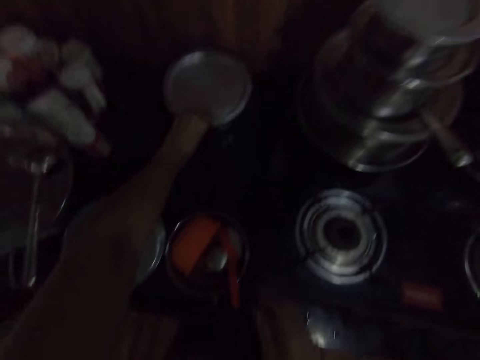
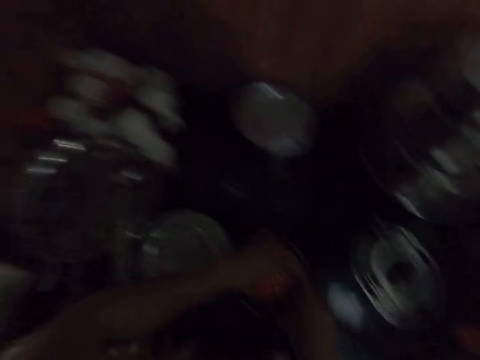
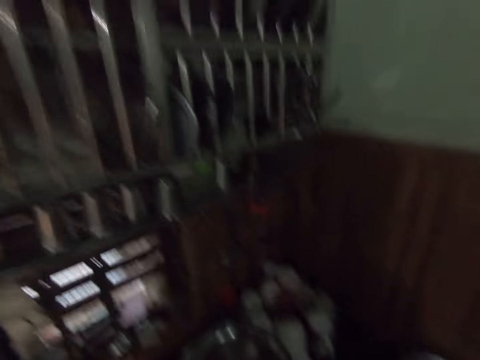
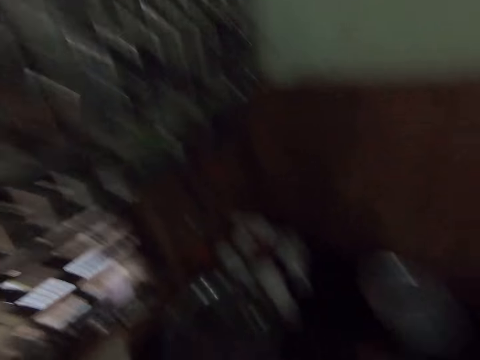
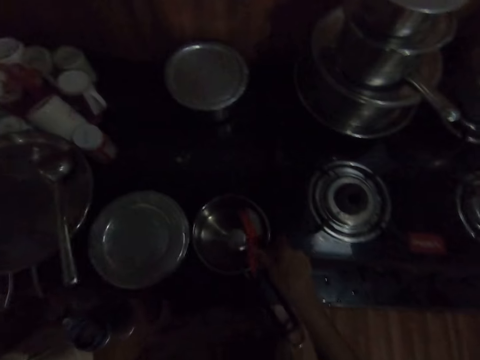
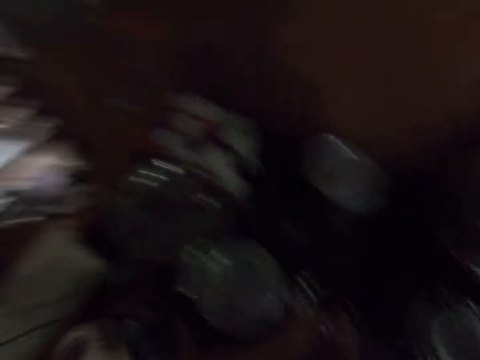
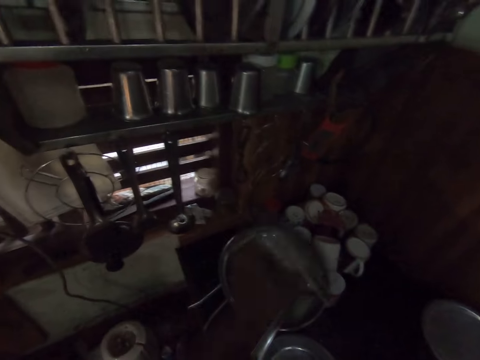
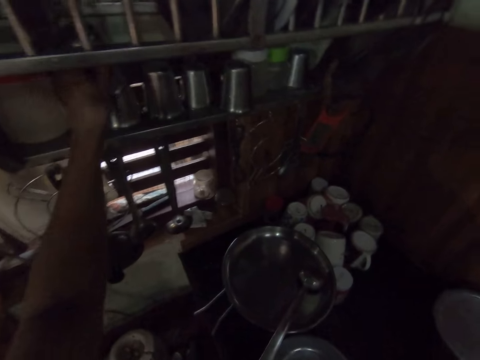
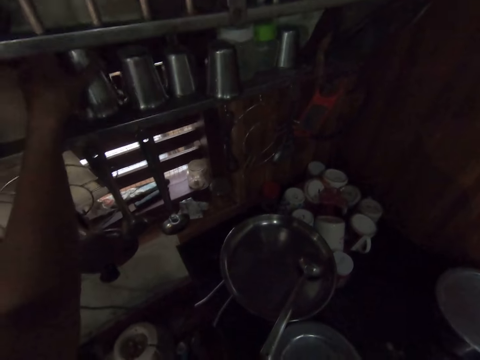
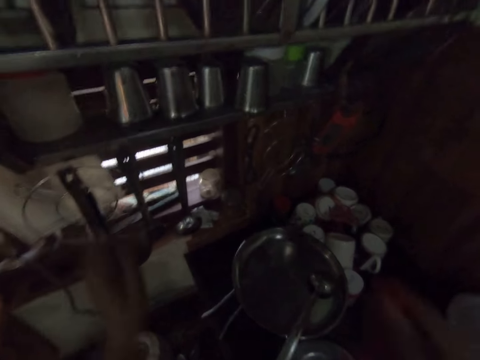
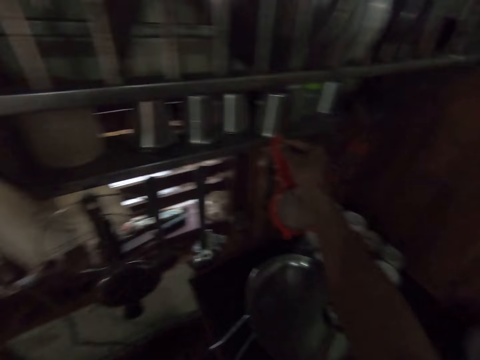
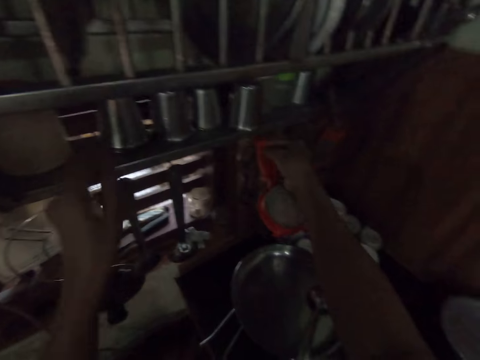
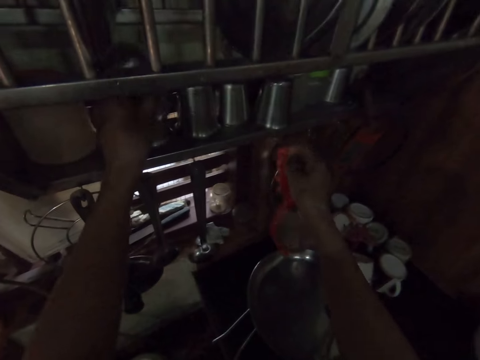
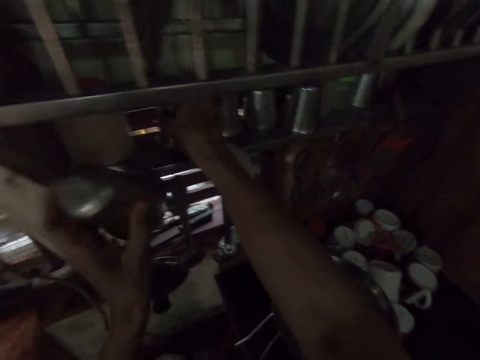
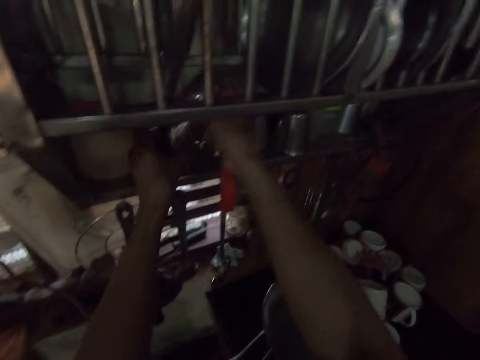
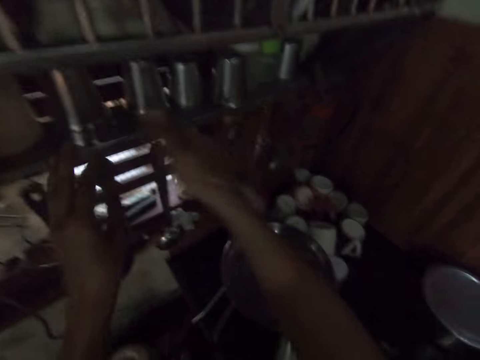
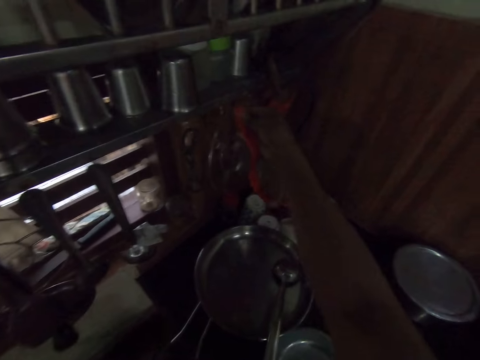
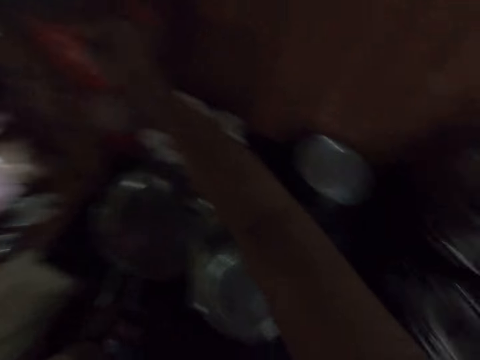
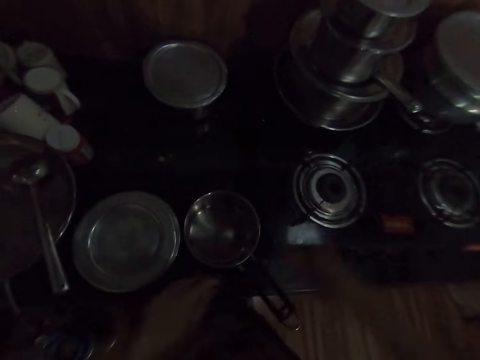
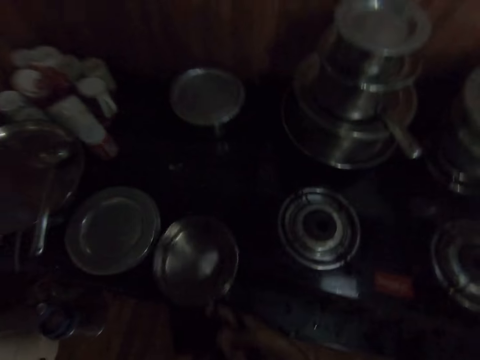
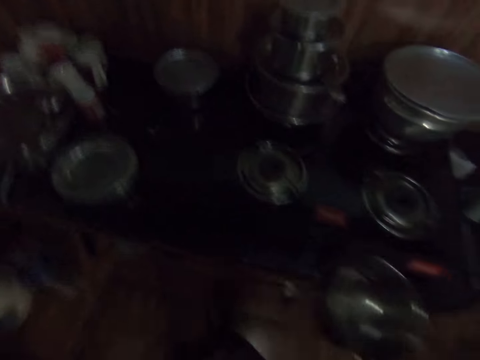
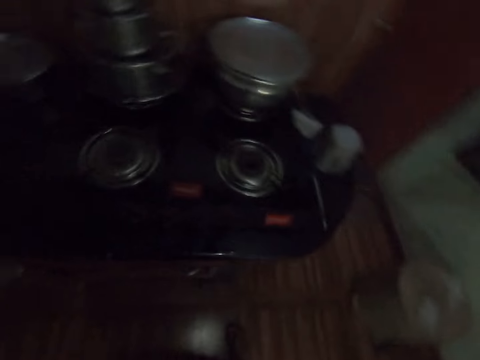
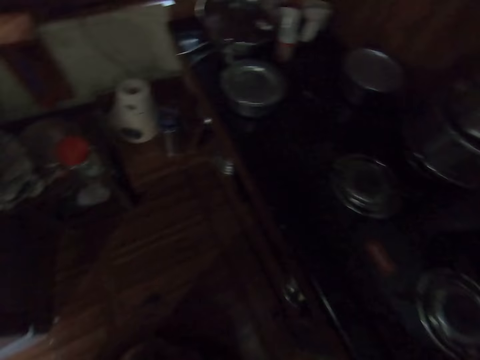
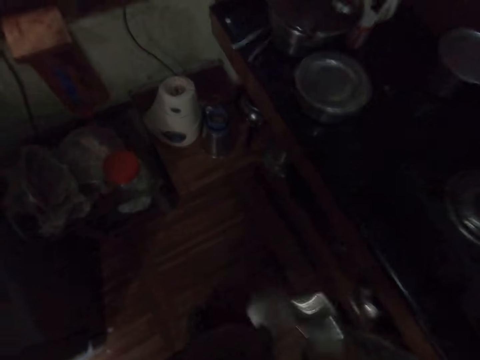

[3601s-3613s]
The camera wearer covers the pot on the cooker with the lid in her left hand. She moves both hands. She picks up a bowl on the cabinet with her left hand. She places the bowl in her left hand on the shelf. She looks around. She picks up a cup on the cabinet with her right hand. She touches the utensils. She places the cup in her left hand in the shelf or the glass on the utensils rack. She pulls back the left hand. She hangs a sieve in her right hand on the shelf. She picks up a cup in the shelf with her left hand. She arranges the glasses. She picks up a cup in the shelf with her right hand. She drops the cup in her left hand on the shelf. She drops the cup in her left hand on the cup in the shelf. She moves both hands. She makes a step. She picks up a pot on the cabinet with her right hand. She looks around.

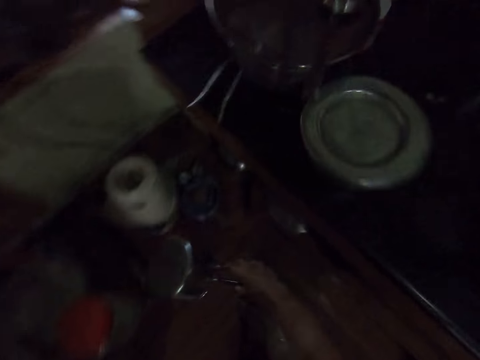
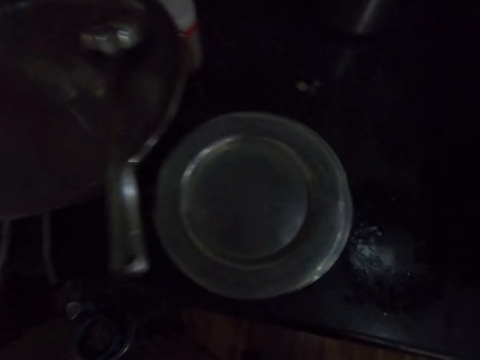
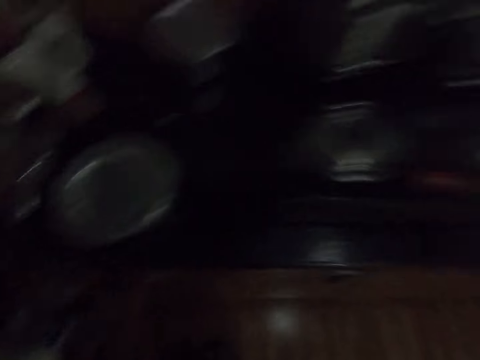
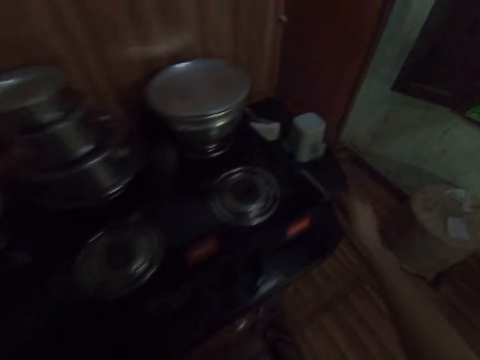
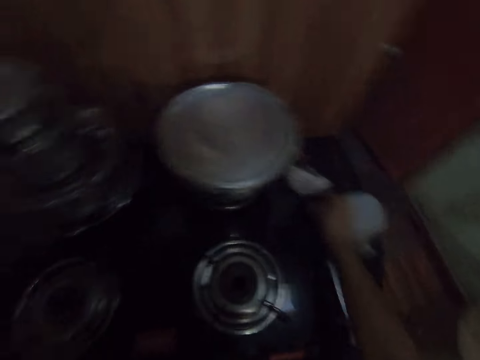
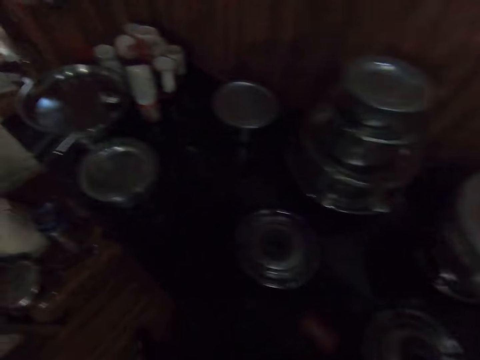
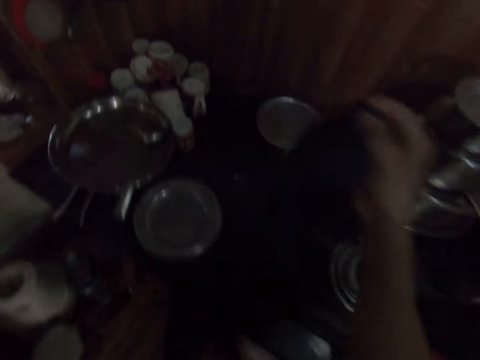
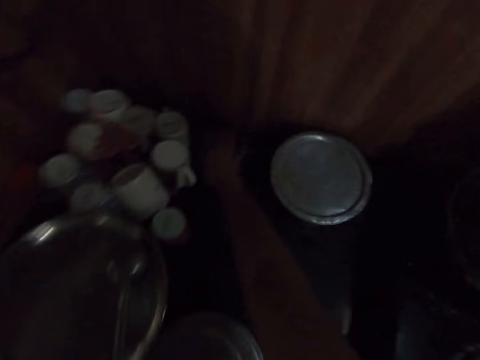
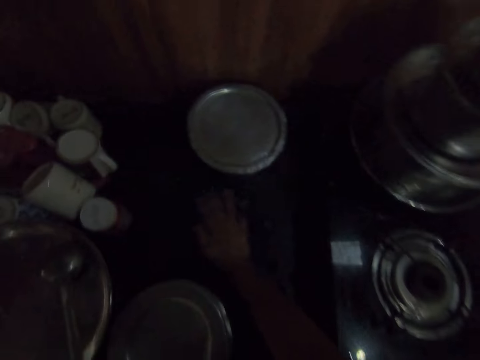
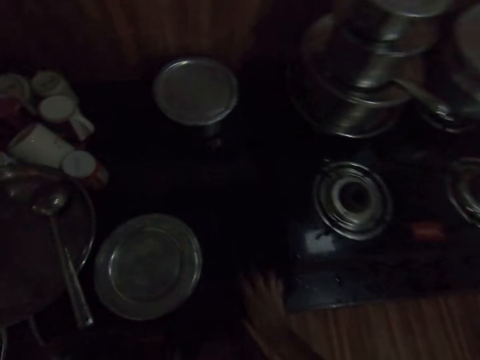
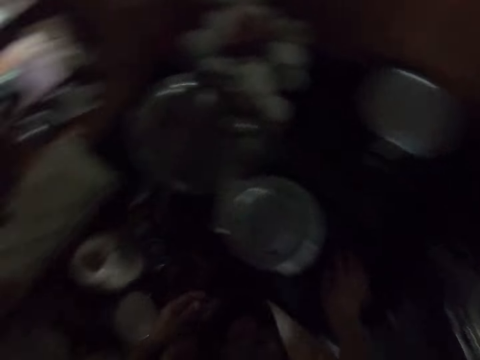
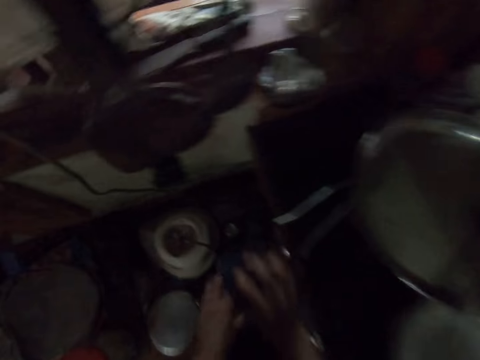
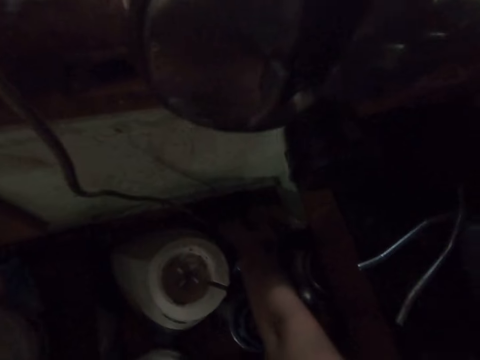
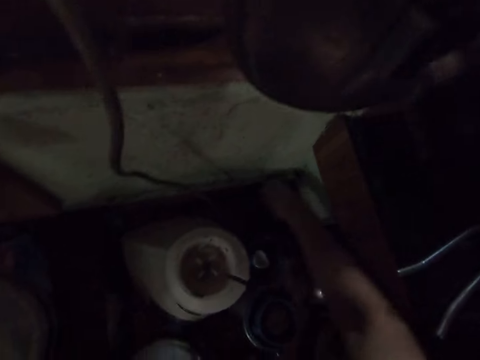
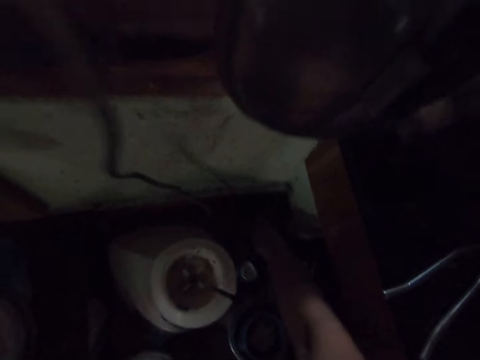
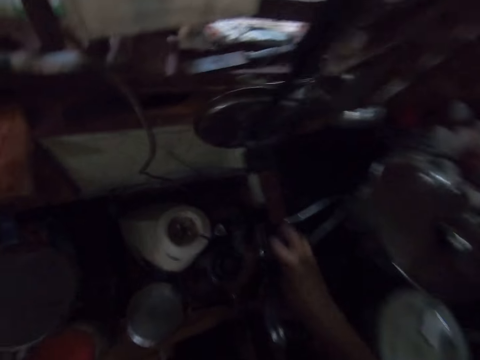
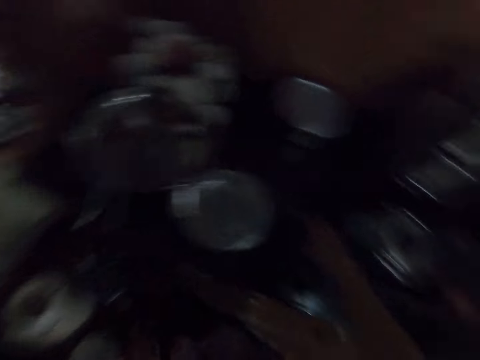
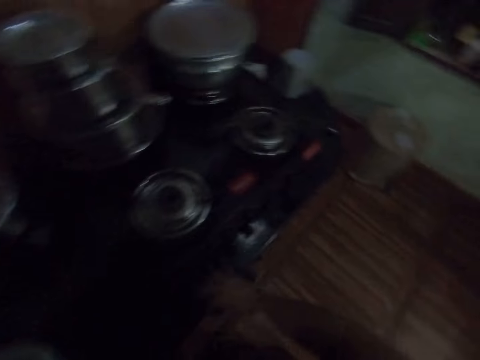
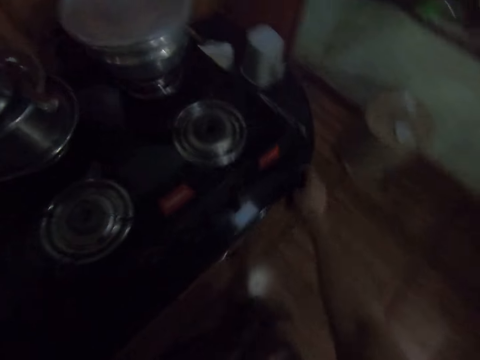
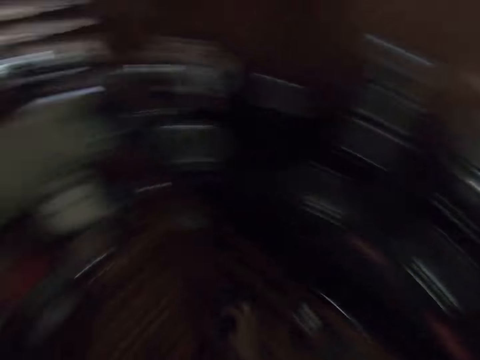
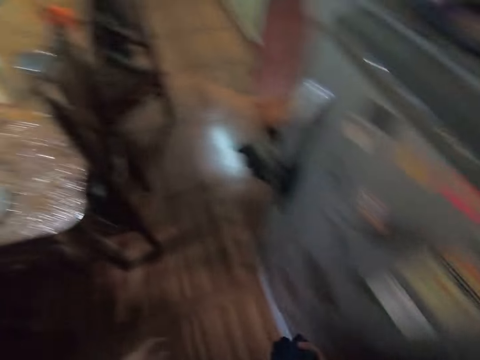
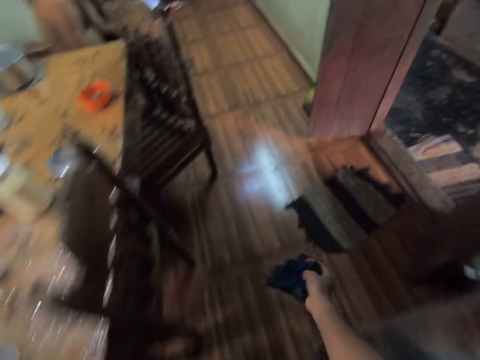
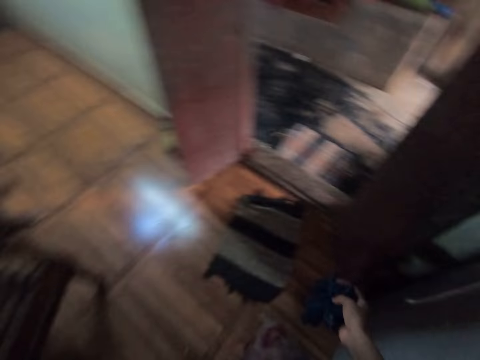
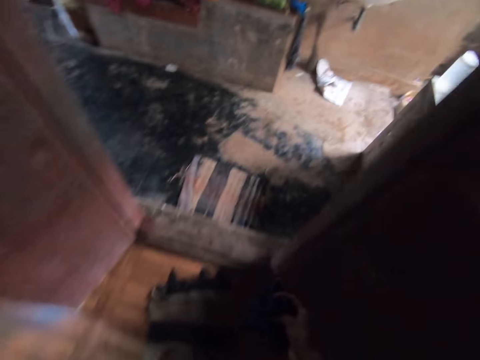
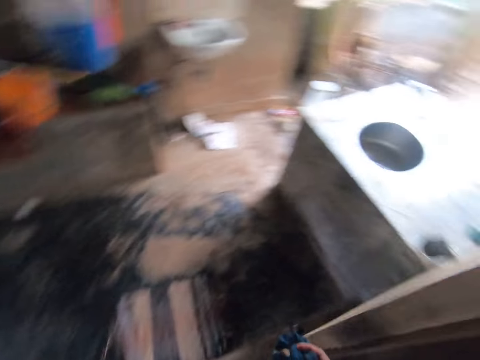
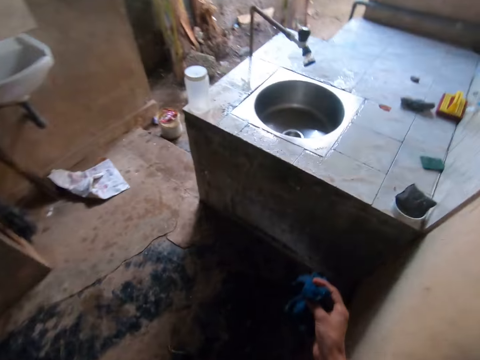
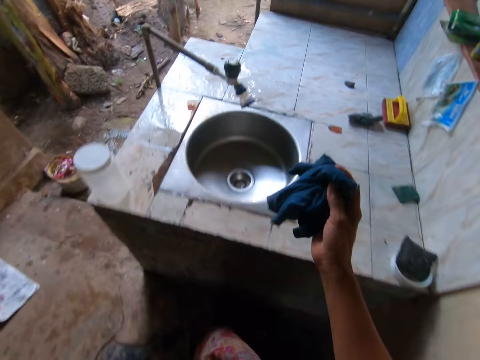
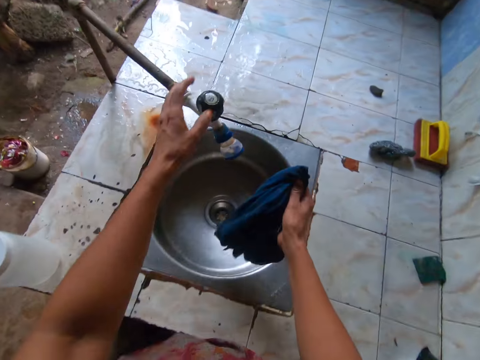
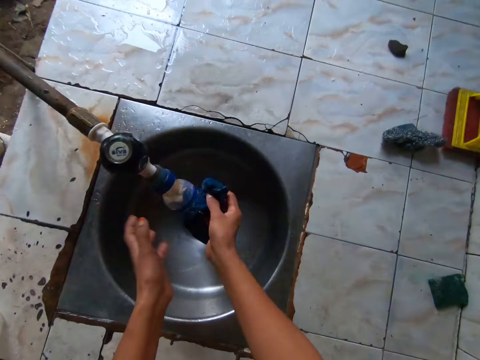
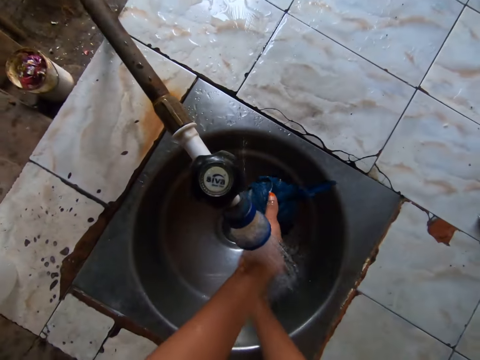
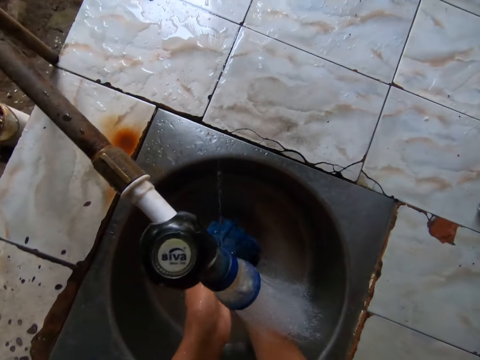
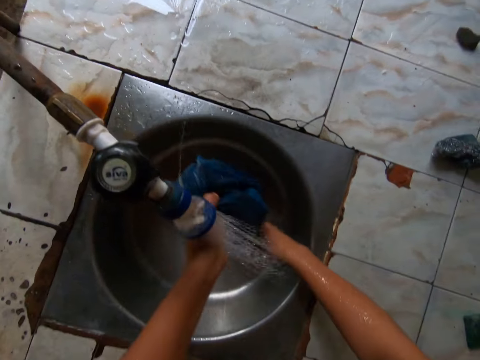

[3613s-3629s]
The camera wearer stores the pot in her right hand on a stool. She puts the cooking pot inside the cabinetry. She walks around. She picks up a rag on the cabinet with her right hand. She walks around. She wipes the cabinet with the rag in her right hand. She wipes the table with a piece of cloth. She wipes the stool with the rag in her right hand. She wipes the table with the piece of cloth. She wipes the cooker with the rag in her right hand. She walks around. She walks out of the kitchen. She opens the tap with her left hand. She washes the rag in the sink in both hands.
